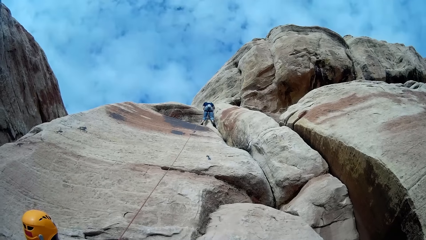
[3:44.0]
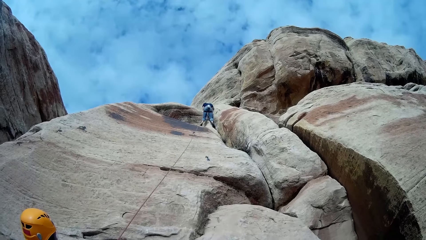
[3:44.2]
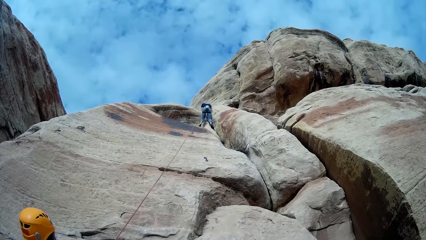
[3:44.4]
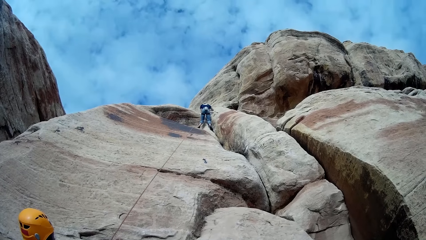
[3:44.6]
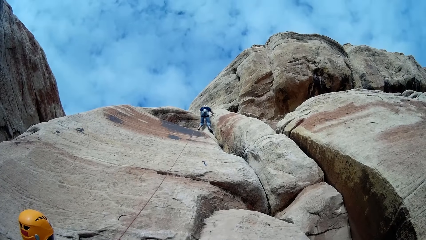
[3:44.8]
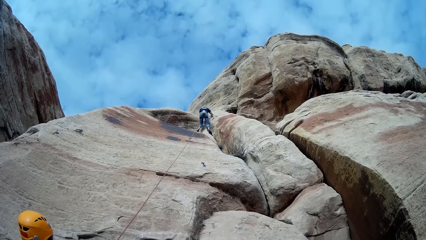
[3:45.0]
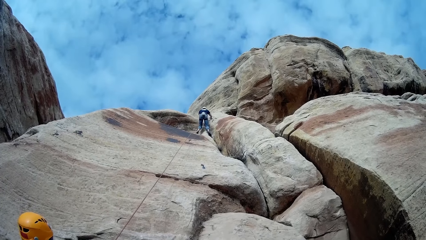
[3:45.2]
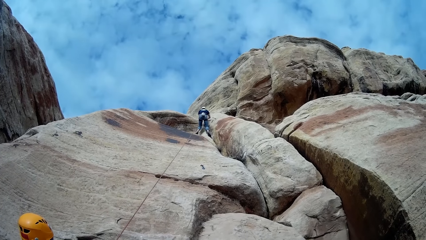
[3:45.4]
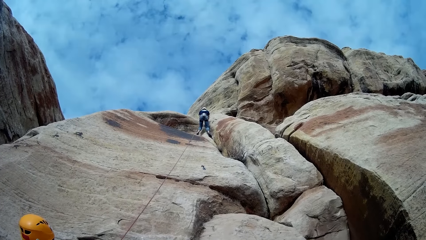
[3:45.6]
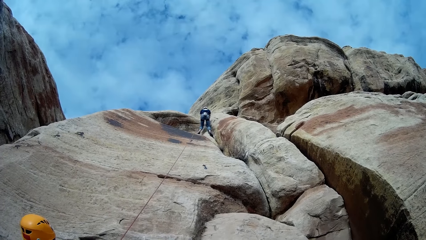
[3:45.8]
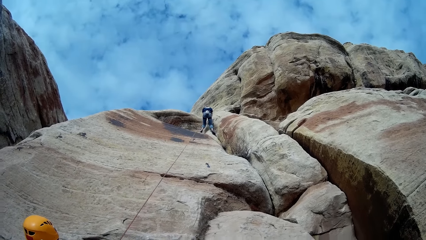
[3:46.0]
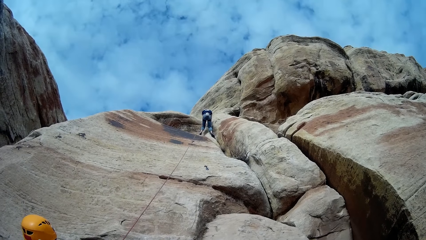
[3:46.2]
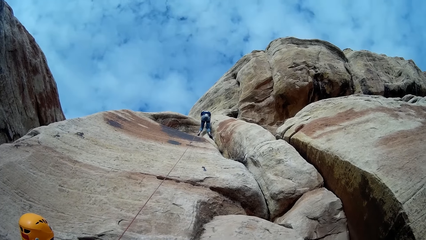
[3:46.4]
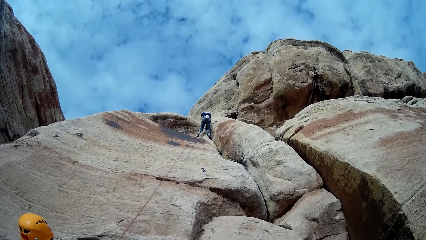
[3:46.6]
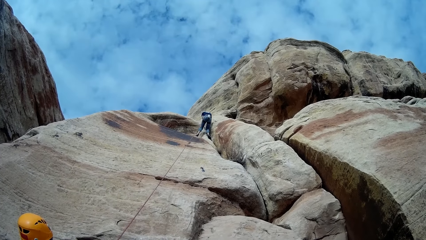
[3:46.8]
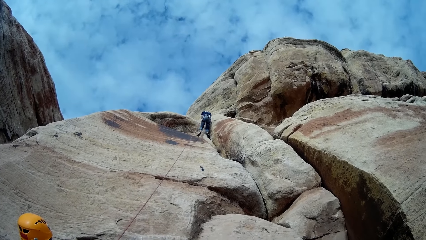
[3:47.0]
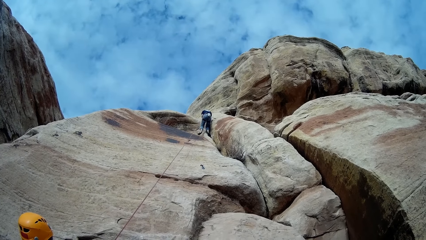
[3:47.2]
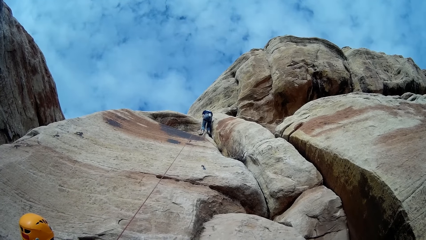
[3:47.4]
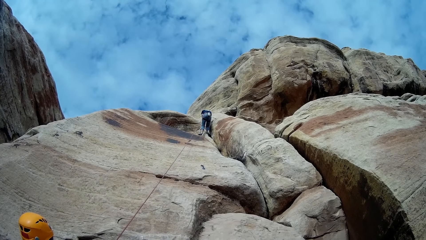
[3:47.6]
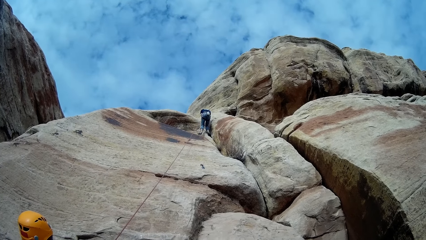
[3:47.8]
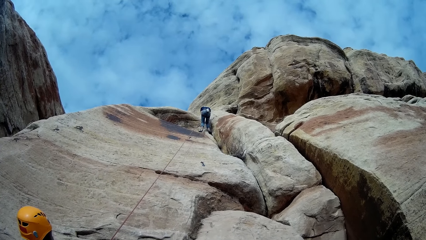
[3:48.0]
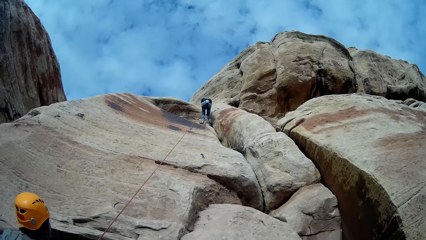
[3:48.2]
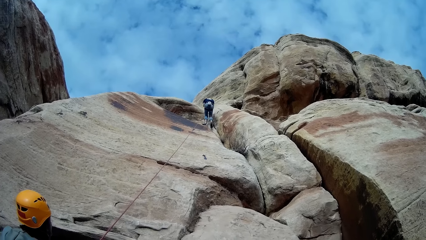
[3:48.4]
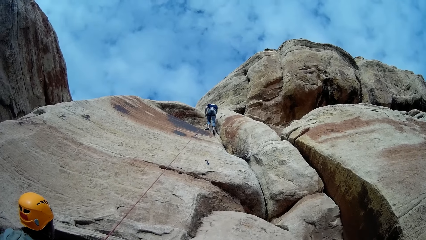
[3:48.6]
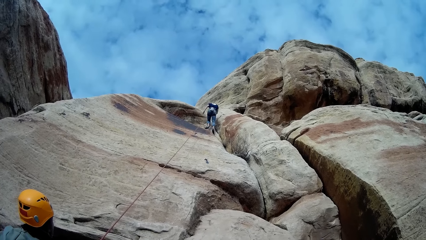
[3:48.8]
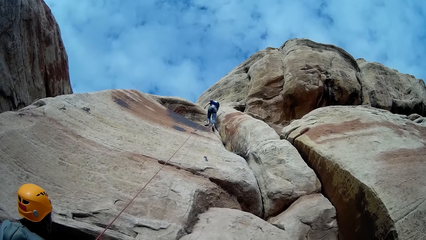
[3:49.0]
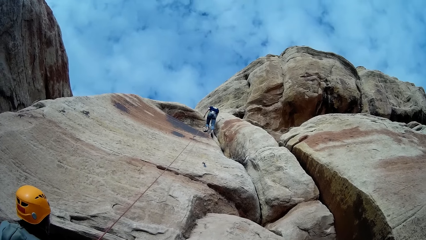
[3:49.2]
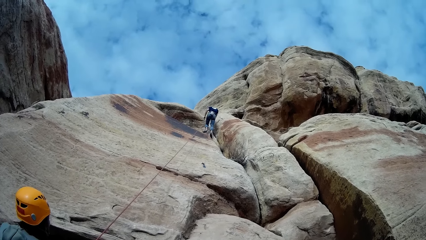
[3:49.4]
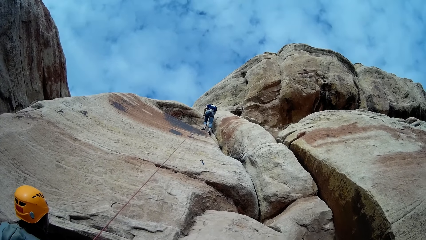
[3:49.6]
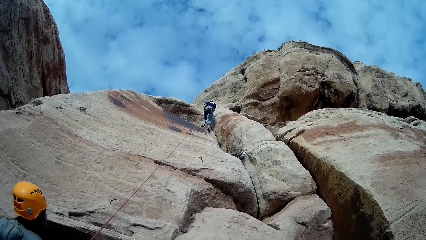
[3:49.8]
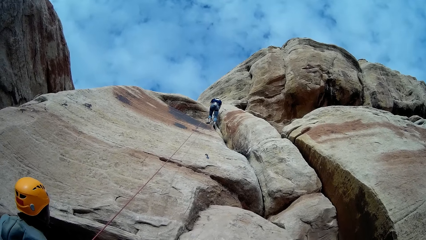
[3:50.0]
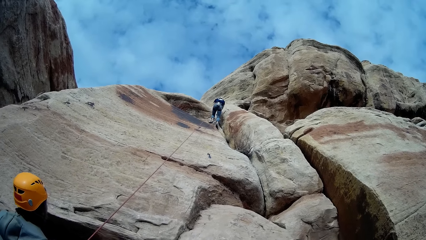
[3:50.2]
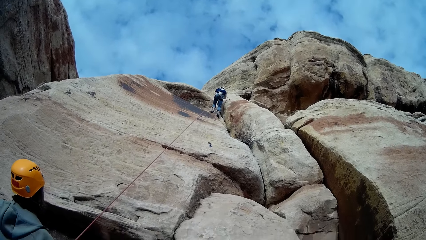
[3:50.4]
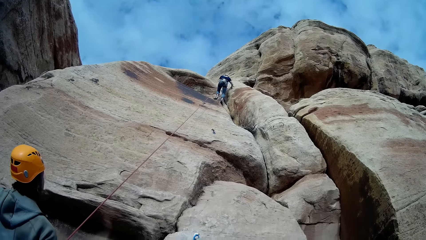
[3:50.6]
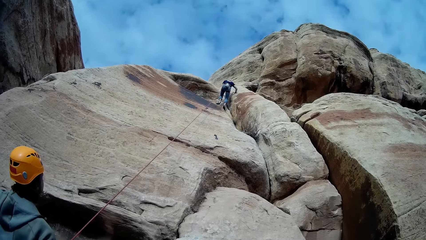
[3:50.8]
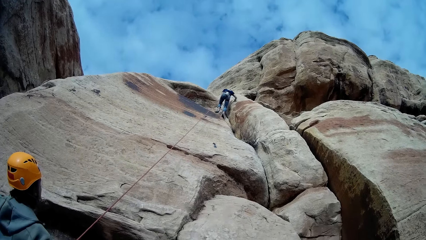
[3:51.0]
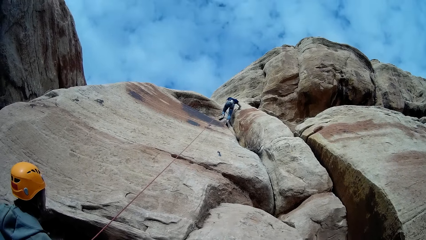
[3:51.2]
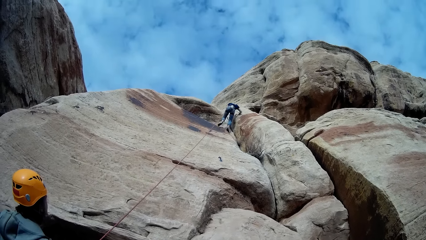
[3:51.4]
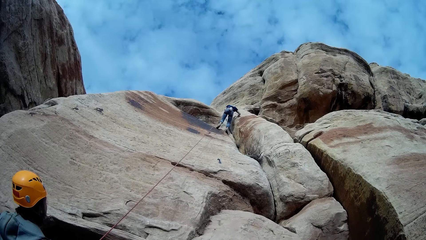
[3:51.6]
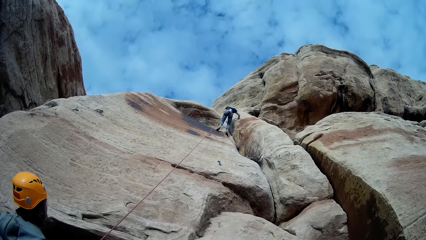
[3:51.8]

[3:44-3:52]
The woman climbs down the mountain.

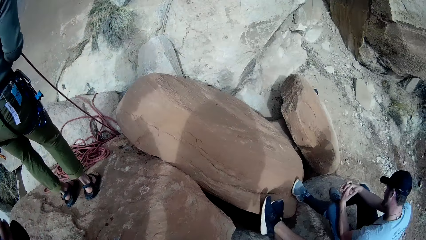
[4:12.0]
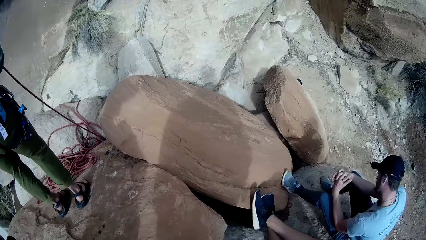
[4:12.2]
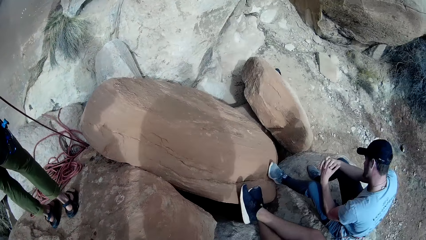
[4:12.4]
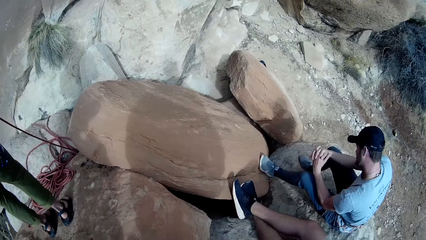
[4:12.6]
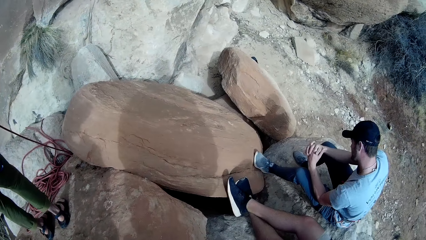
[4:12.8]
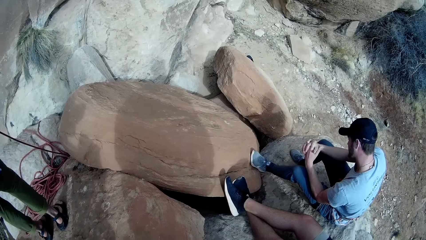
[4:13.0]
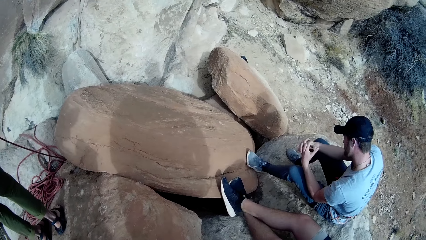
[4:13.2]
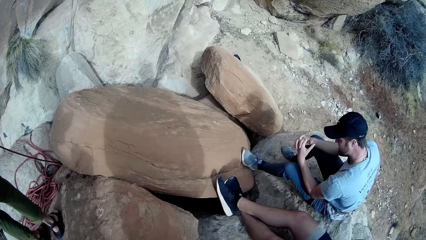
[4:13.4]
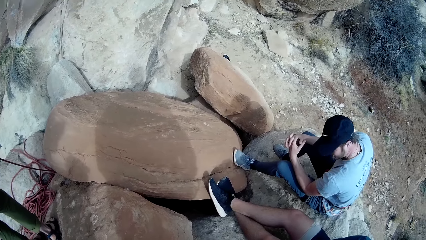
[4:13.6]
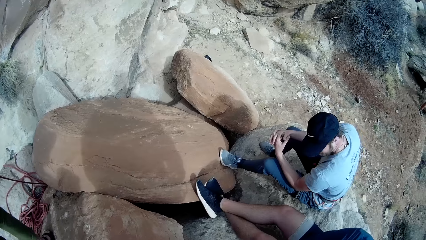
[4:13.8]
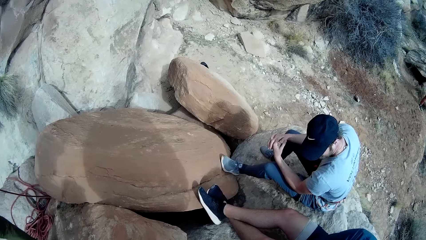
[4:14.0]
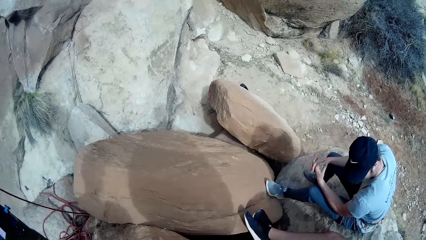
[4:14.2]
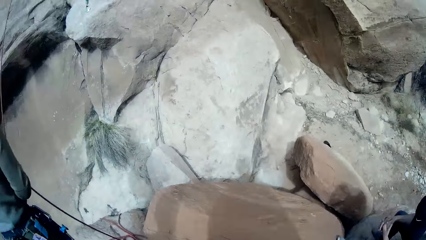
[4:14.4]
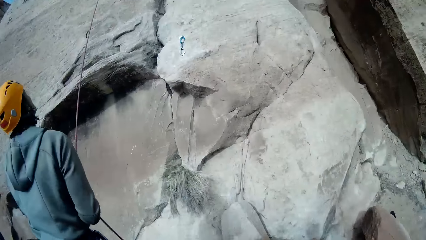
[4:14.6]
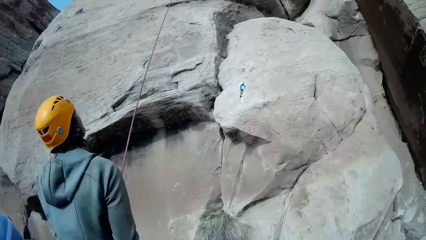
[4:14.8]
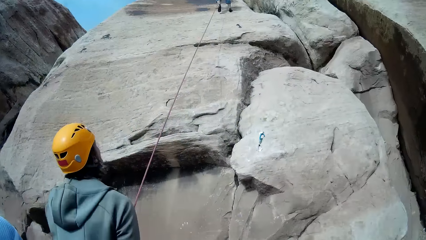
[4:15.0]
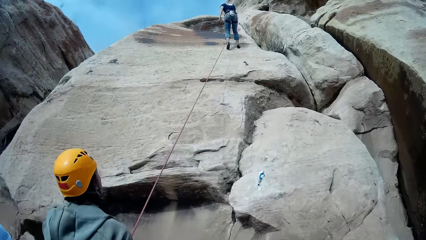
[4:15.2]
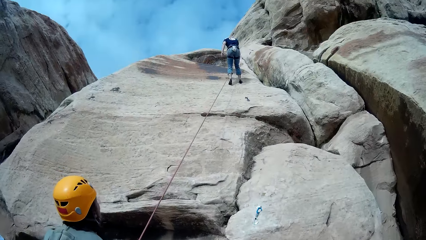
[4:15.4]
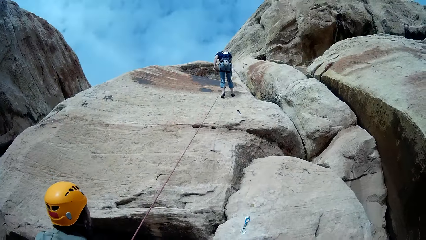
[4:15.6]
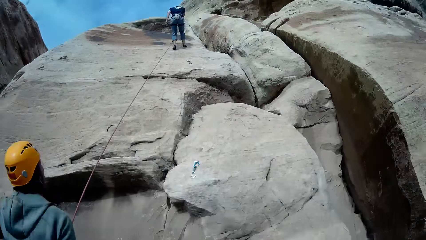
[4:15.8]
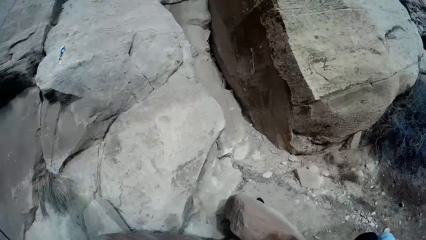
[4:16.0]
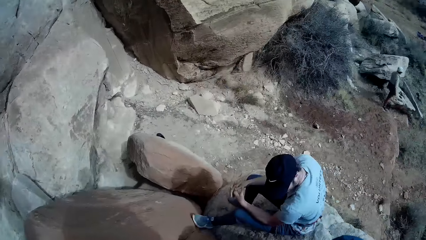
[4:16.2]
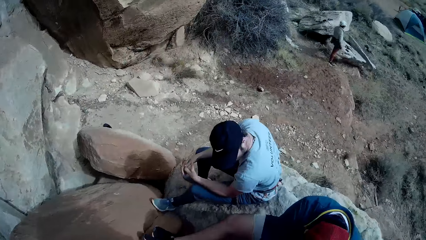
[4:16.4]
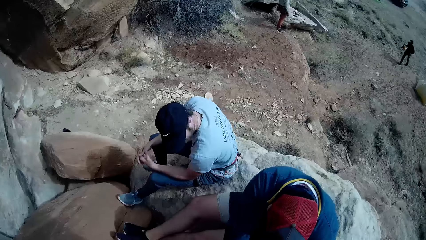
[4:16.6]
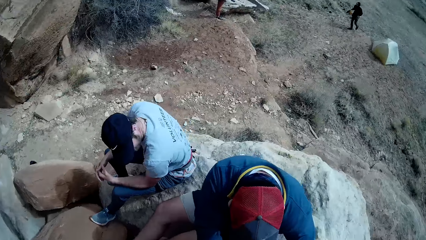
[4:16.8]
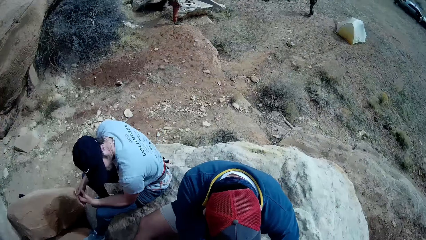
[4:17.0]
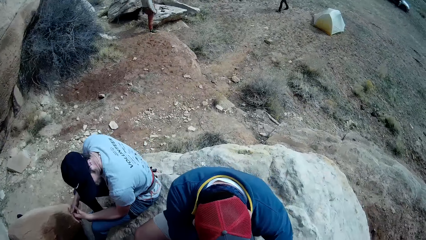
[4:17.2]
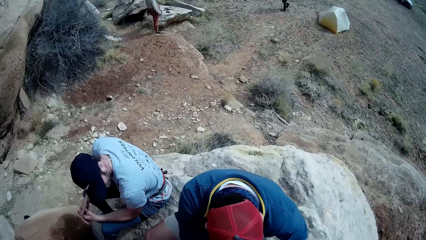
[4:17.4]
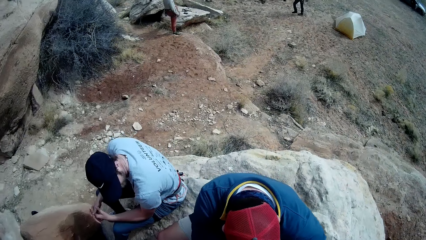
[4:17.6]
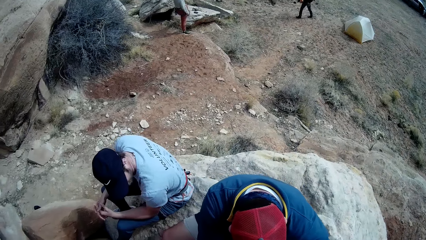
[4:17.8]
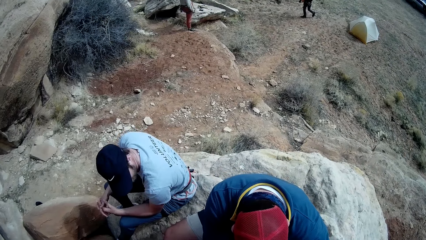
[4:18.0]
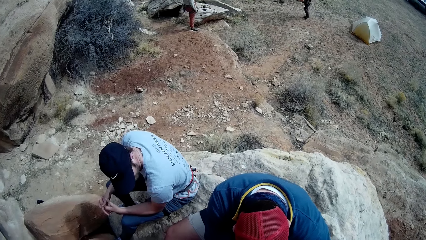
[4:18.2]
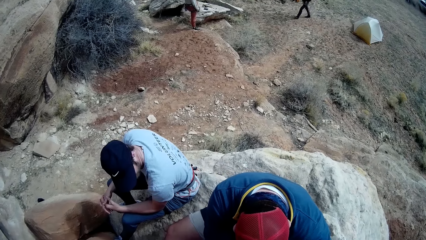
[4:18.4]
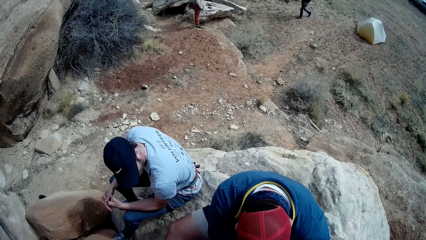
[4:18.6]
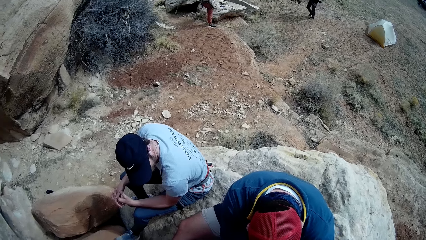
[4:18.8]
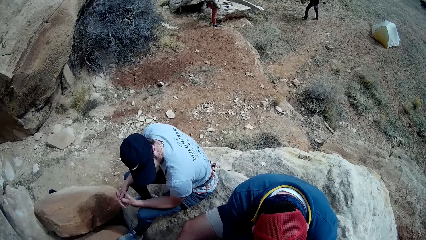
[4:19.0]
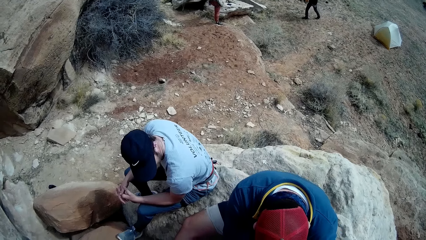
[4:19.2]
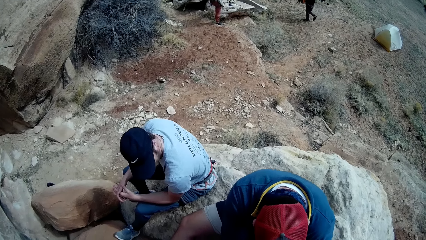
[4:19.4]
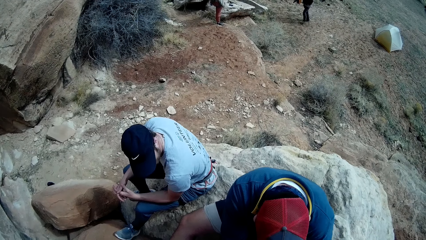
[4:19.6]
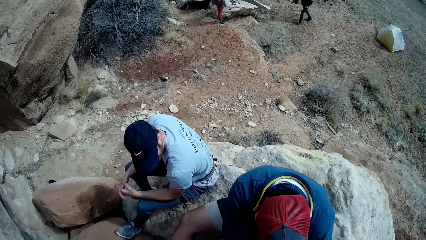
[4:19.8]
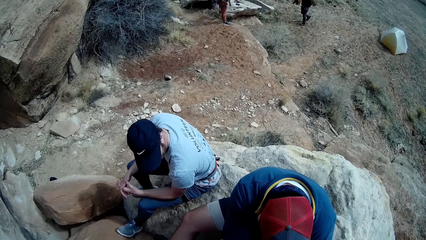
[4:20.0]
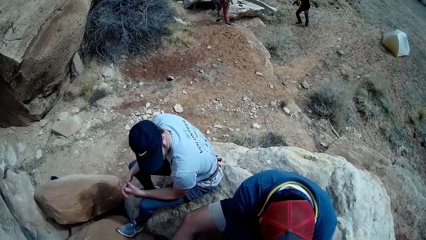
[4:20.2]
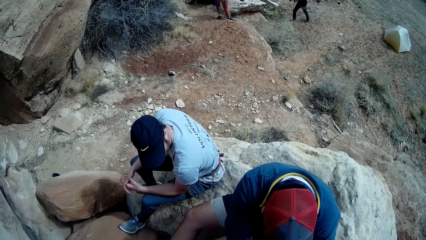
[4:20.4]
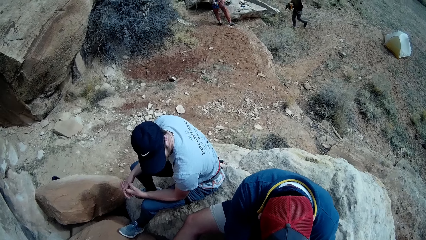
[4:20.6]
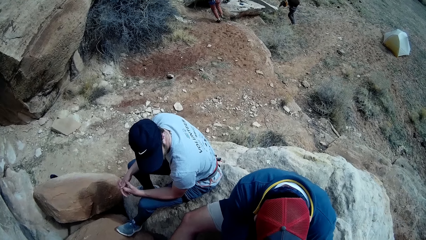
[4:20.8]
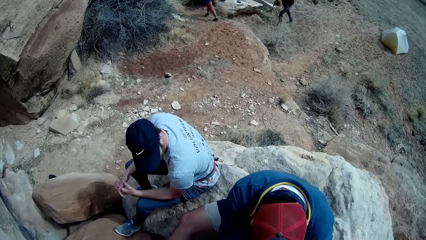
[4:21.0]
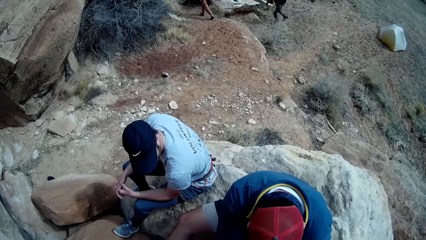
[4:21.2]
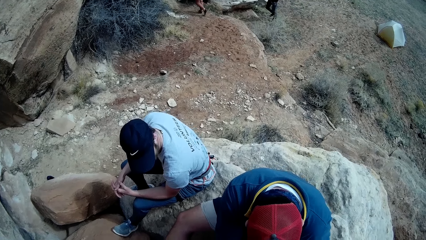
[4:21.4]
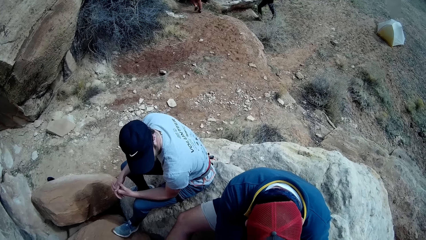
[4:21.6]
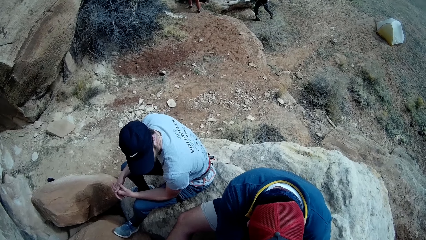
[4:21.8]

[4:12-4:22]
A man rubs his hands. Another man walks to a woman. A person walks the other way.
